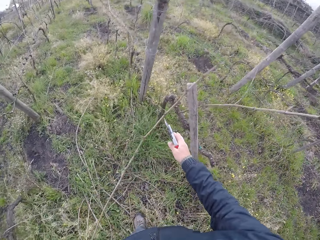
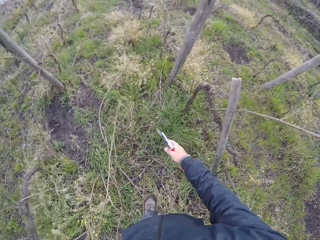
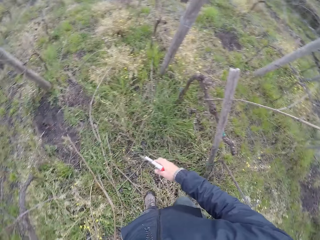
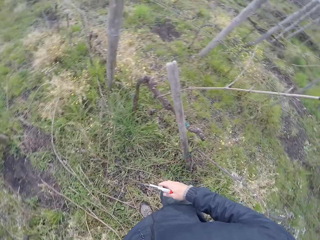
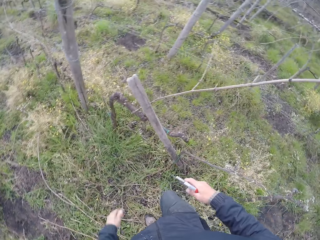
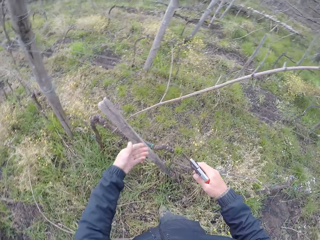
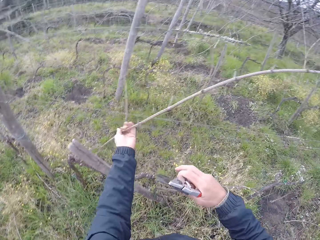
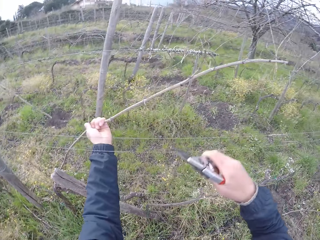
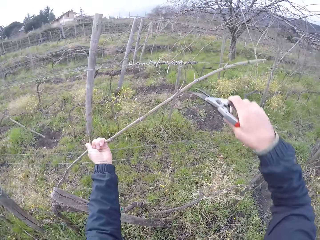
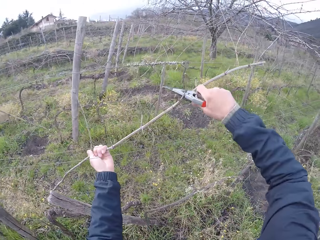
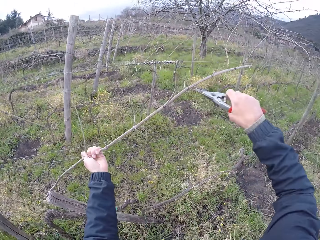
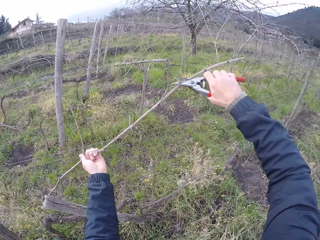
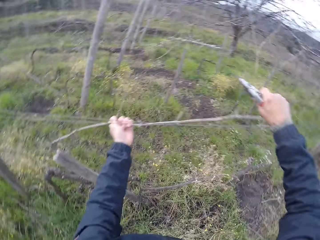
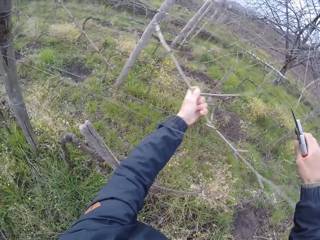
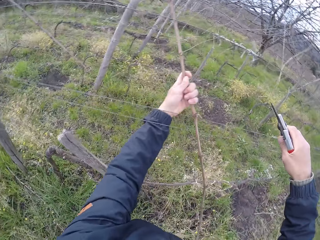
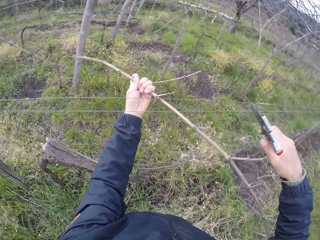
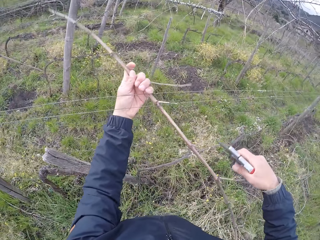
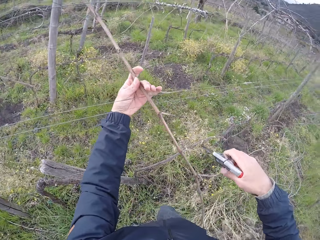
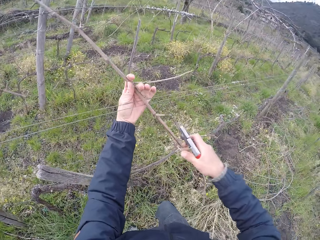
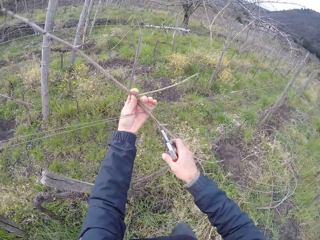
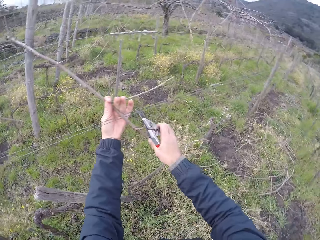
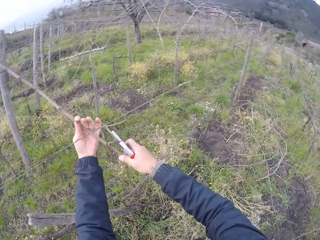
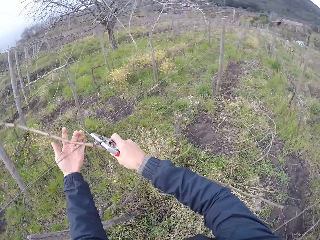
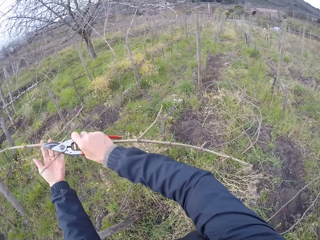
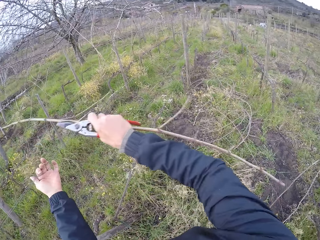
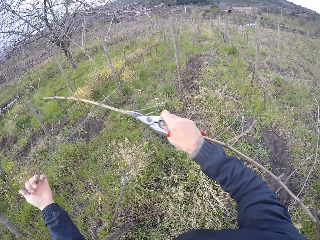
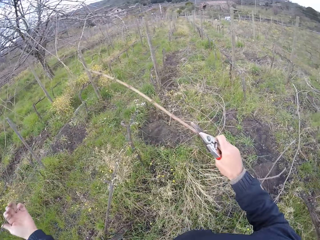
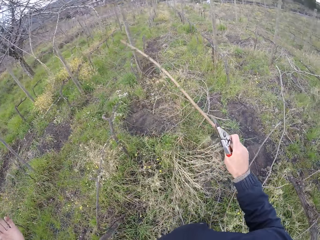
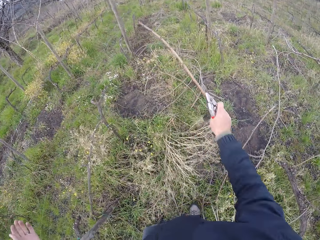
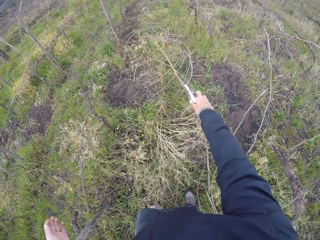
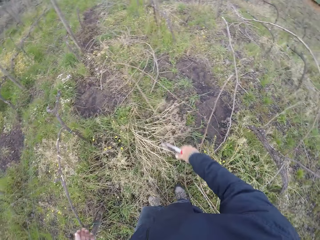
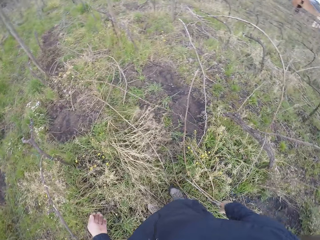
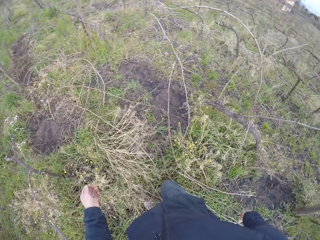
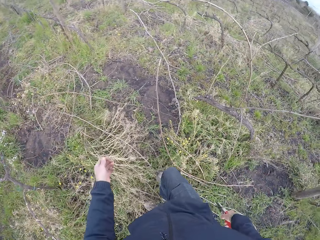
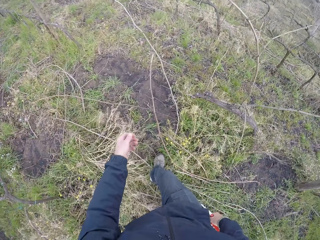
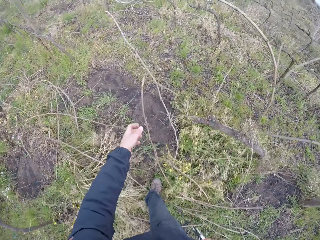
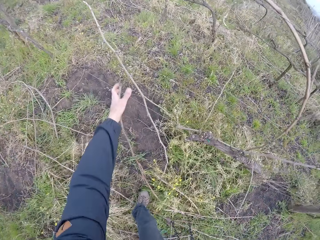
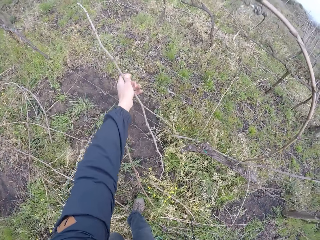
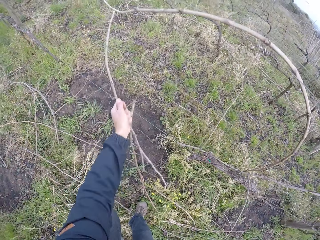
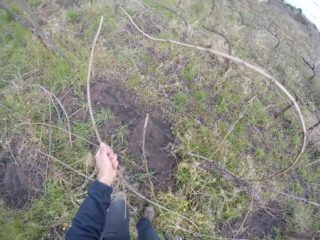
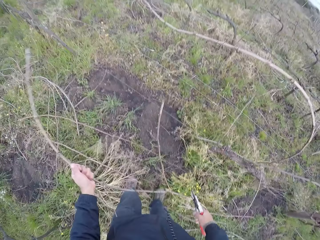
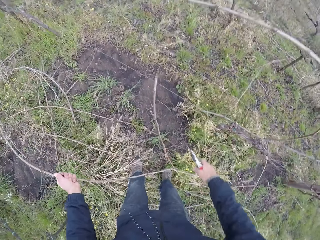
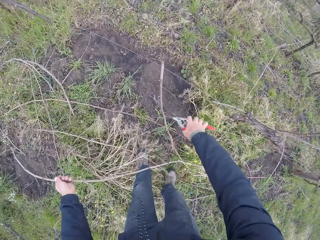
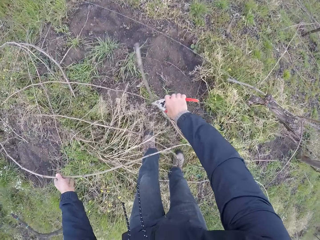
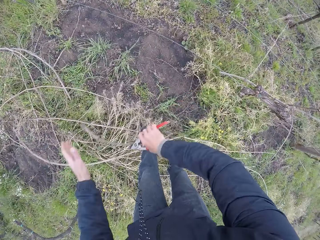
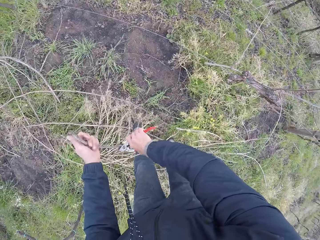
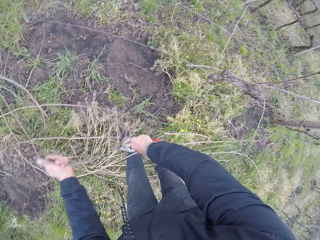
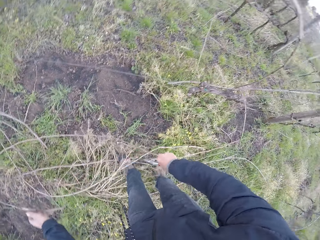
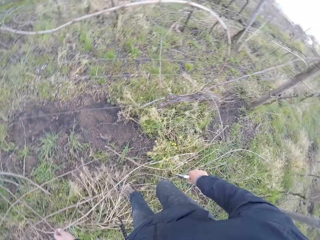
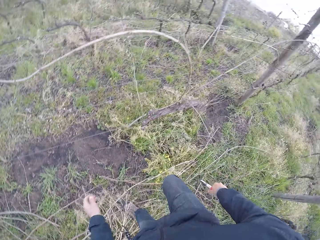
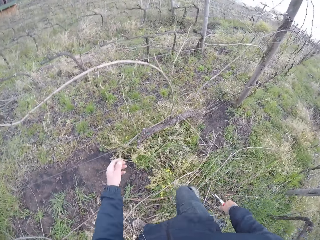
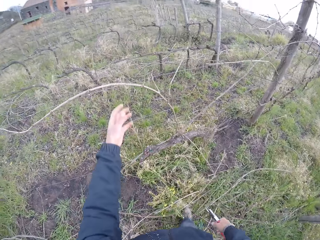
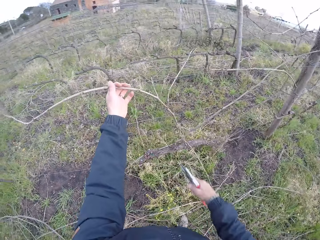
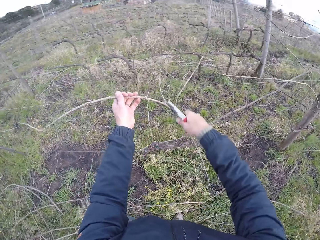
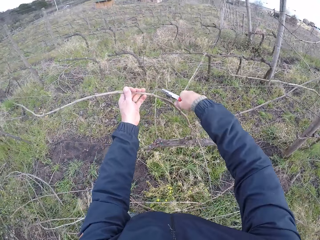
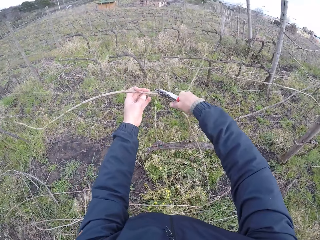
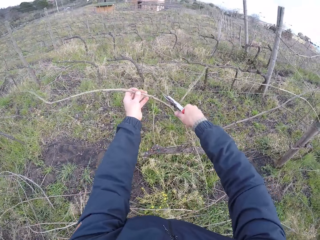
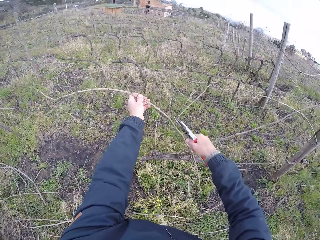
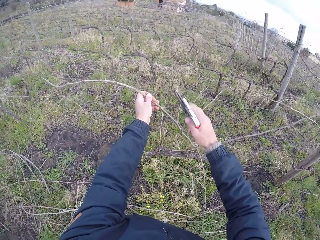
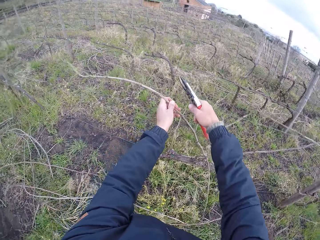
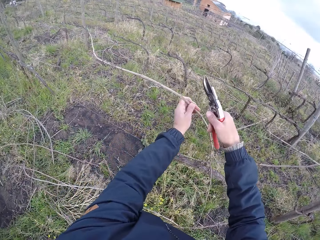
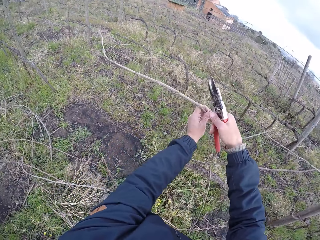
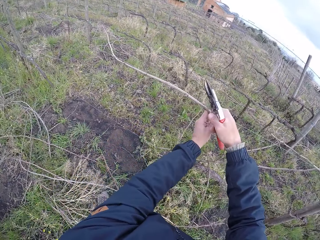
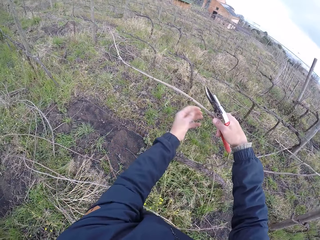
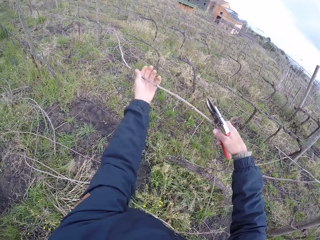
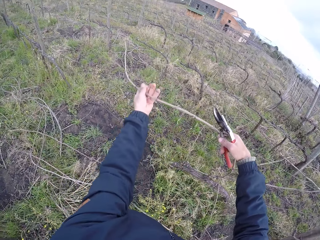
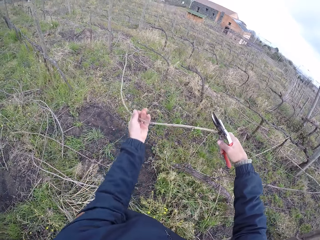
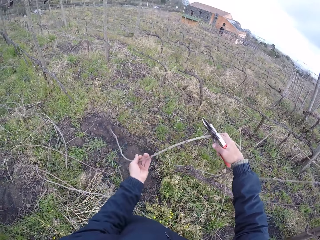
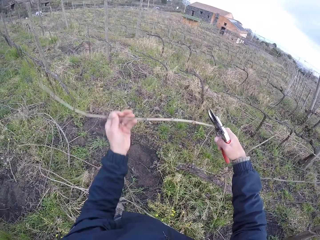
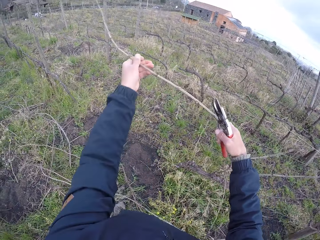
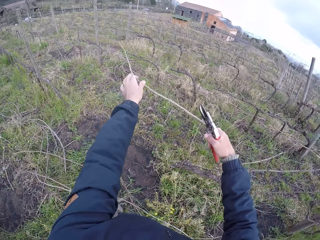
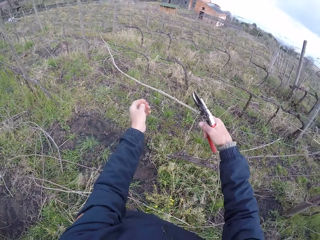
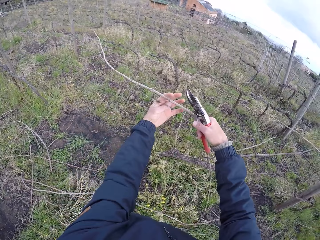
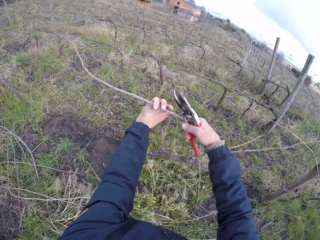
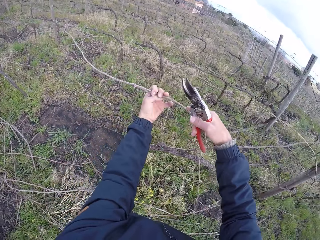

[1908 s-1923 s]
The camera wearer drops the twig to the ground. He picks up a stick. He pulls a twig with his left hand from the barbed wire. He trims the twig with the pruning shear in his right hand. He pulls the twig with his right hand. He drops the twig to the ground with his right hand. He moves around. He pulls a twig with his left hand from the barbed wire. He picks up a stick. He pulls the twig with the pruning shear in his right hand. He drops the twig to the ground with his right hand. He picks up a stick. He pulls a twig with his left hand from the barbed wire. He trims the twig with the pruning shear in his right hand. He holds the twig with his right hand. He pulls the twig with his right hand from the barbed wire.

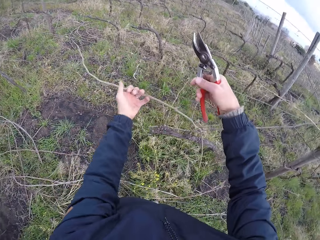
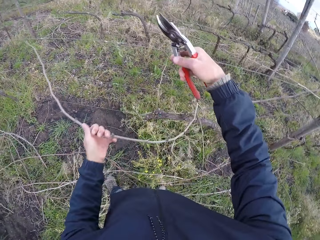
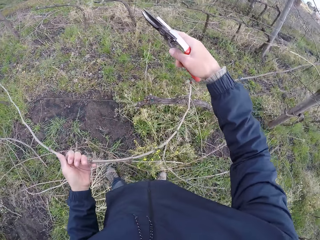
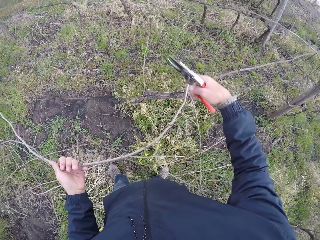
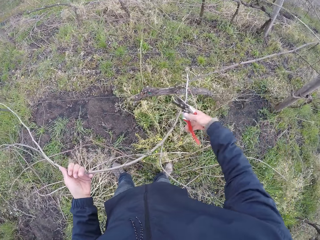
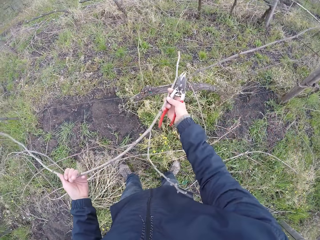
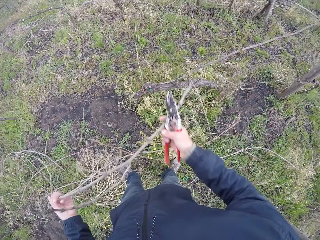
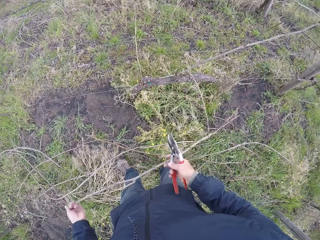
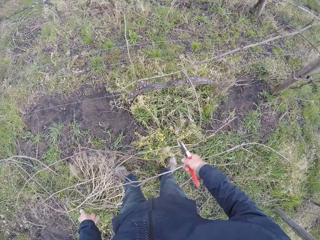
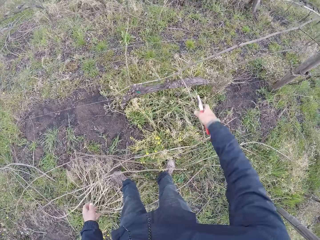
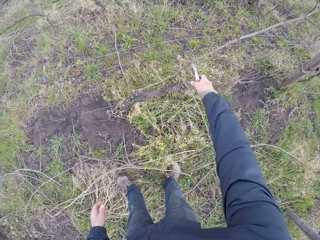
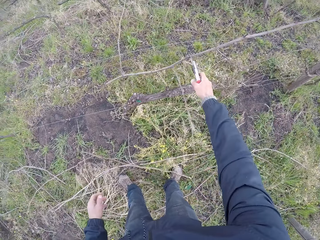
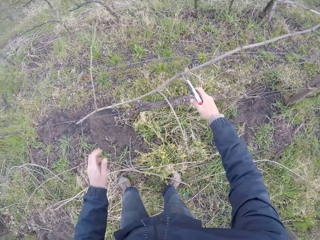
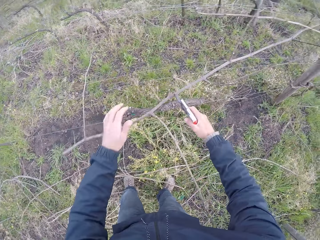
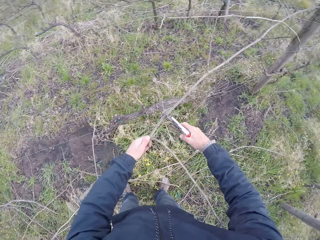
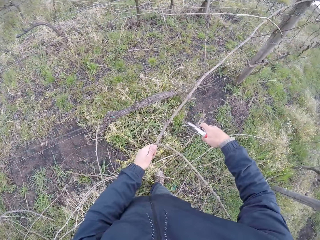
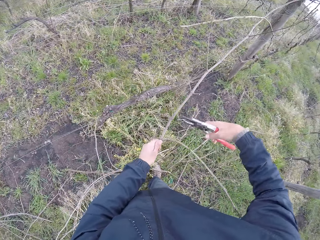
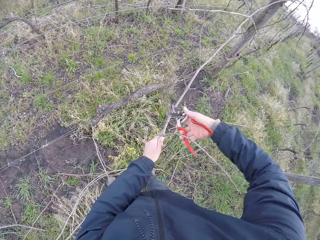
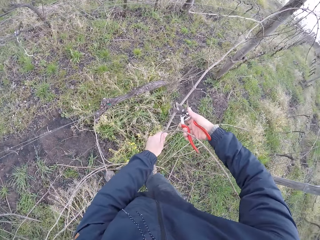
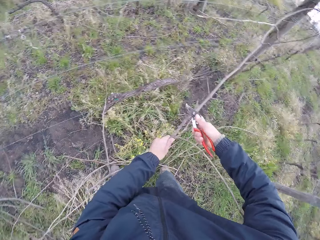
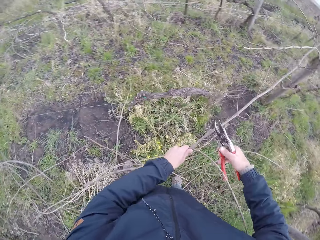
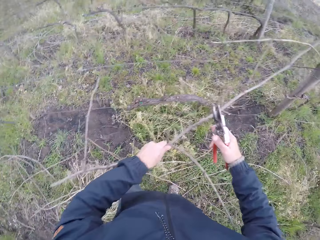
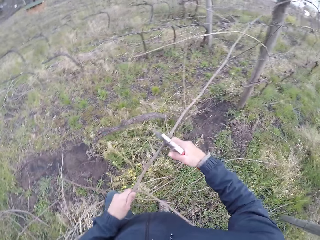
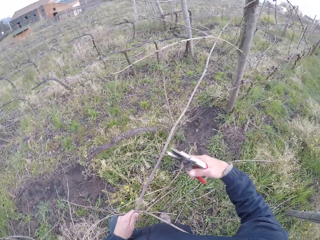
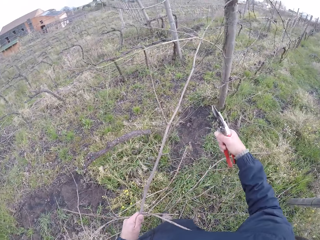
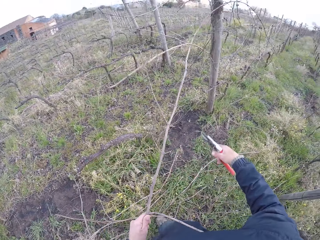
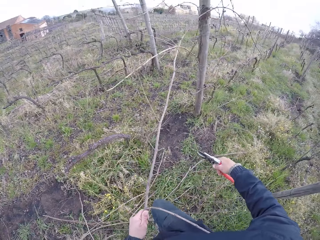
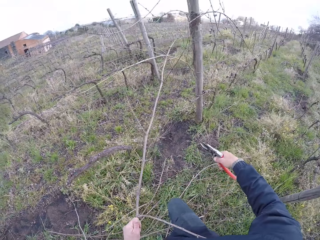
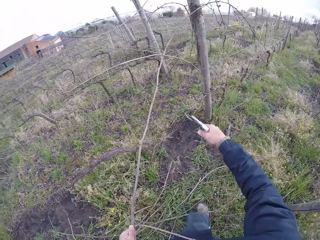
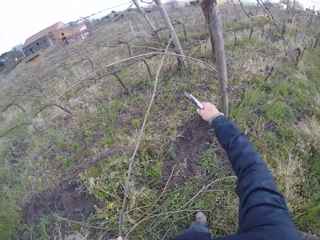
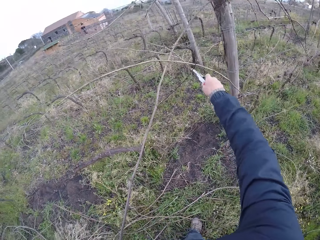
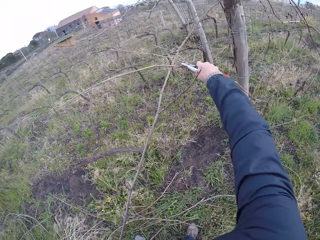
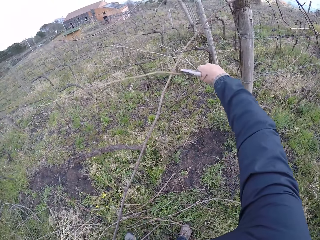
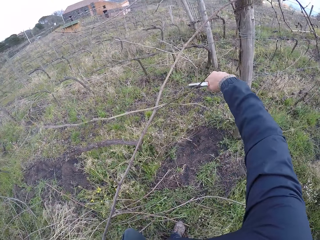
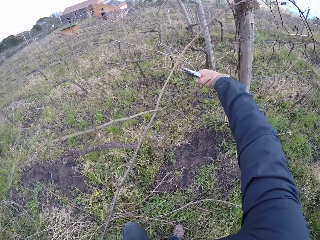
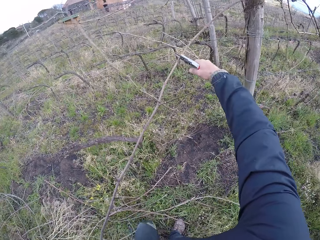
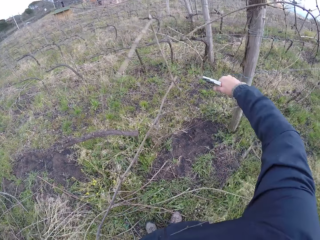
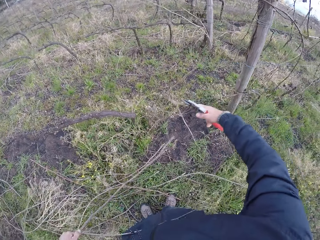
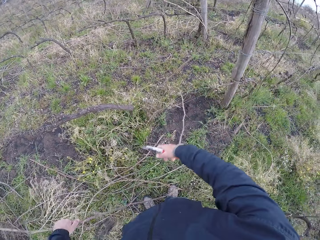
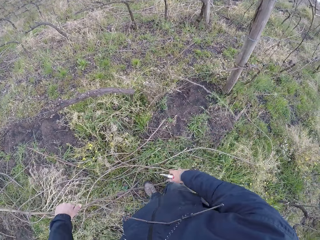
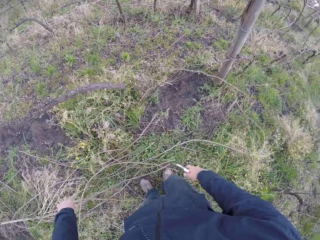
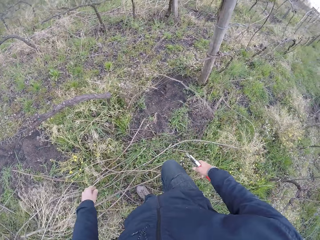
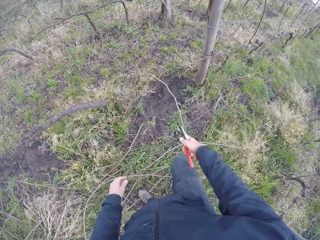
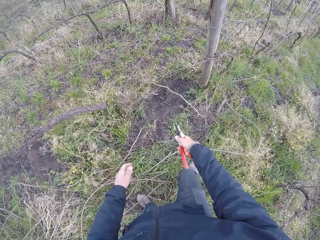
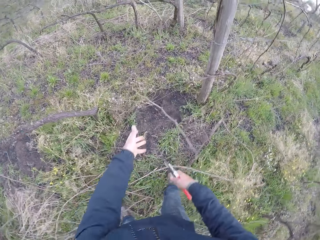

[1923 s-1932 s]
The camera wearer pulls the twig with both hands. He drops the twig to the ground with both hands. He pulls a twig with the pruning shear in his right hand from the barb wire. He holds the twig with his left hand. He trims the twig with the pruning shear in his right hand. He pushes off a twig from the barb wire with the pruning shear in his right hand. He cuts a twig with the pruning shear in his right hand. He drops the twig to the ground with his left hand.
